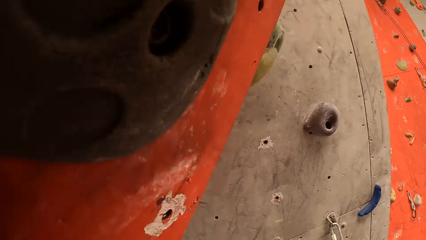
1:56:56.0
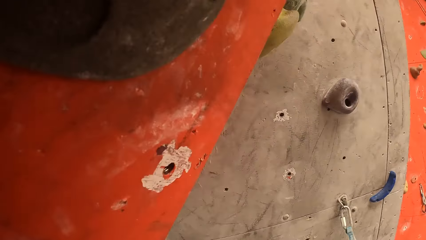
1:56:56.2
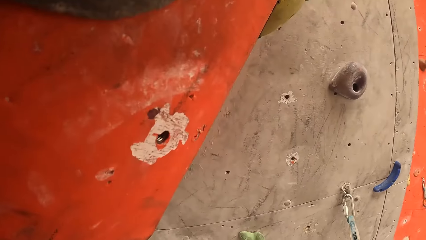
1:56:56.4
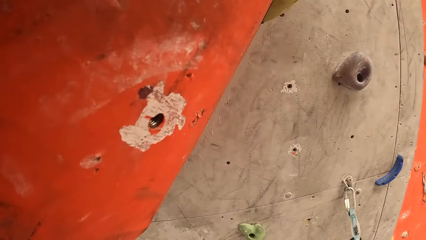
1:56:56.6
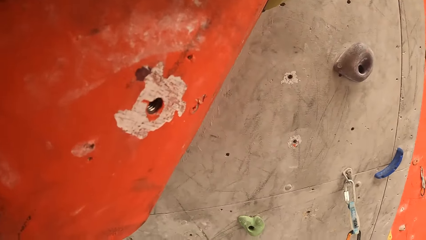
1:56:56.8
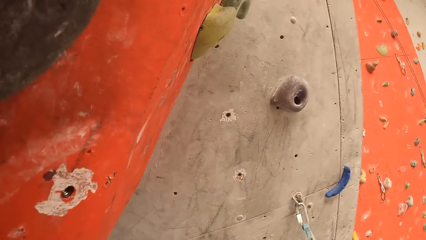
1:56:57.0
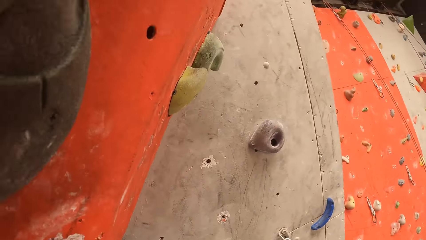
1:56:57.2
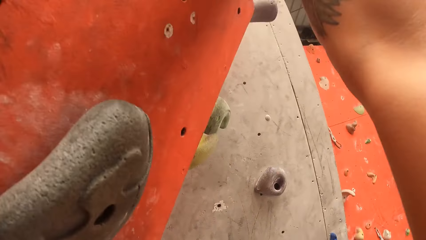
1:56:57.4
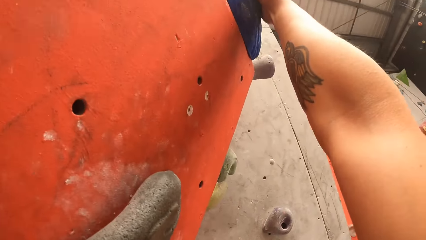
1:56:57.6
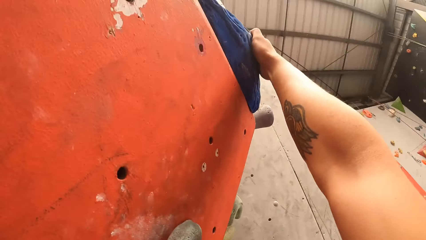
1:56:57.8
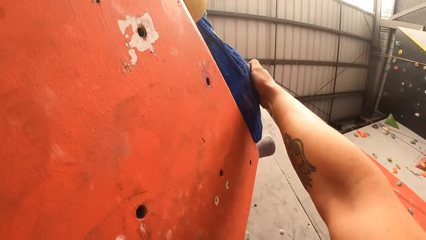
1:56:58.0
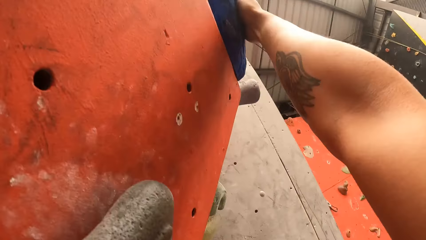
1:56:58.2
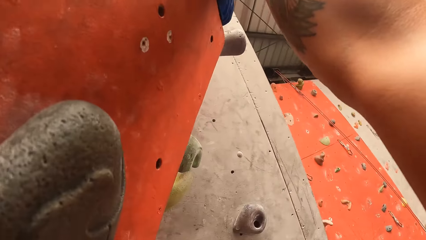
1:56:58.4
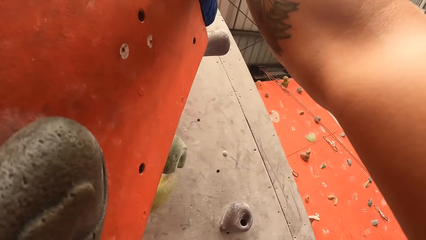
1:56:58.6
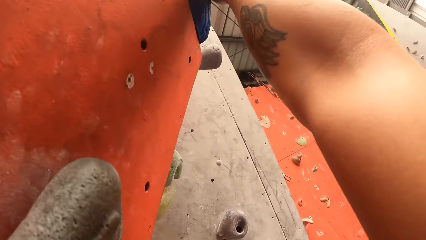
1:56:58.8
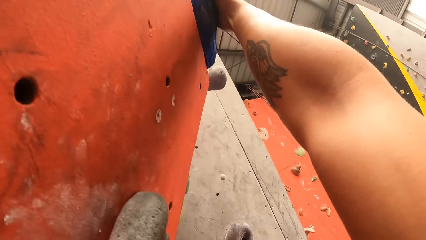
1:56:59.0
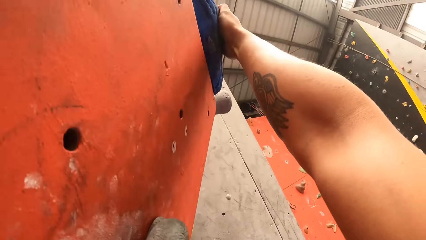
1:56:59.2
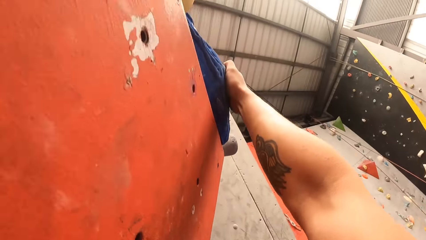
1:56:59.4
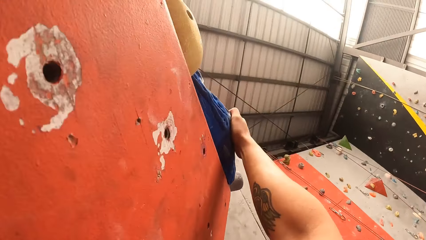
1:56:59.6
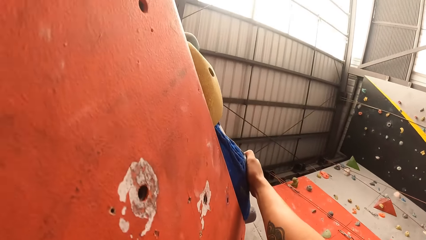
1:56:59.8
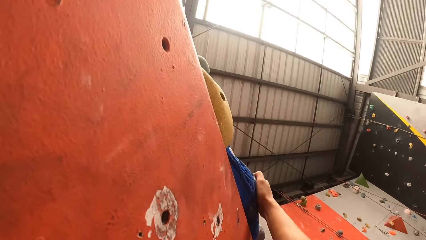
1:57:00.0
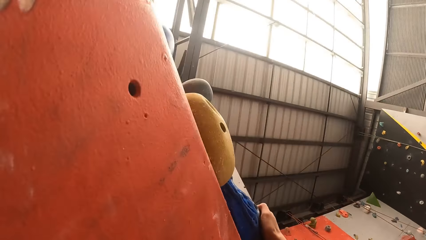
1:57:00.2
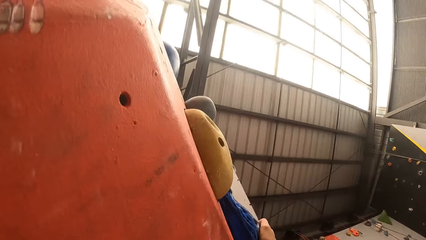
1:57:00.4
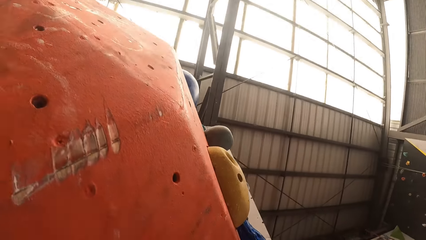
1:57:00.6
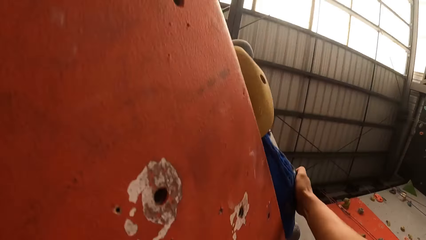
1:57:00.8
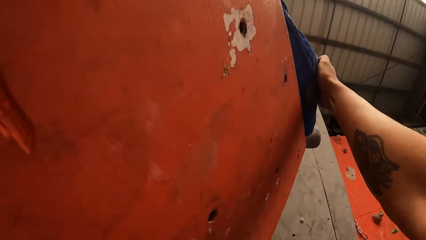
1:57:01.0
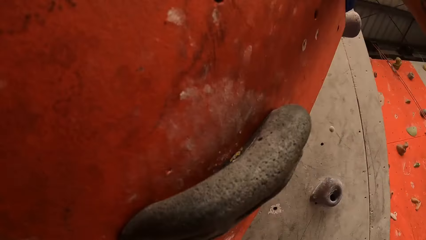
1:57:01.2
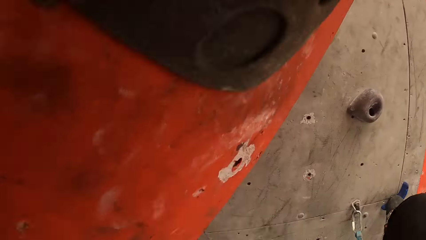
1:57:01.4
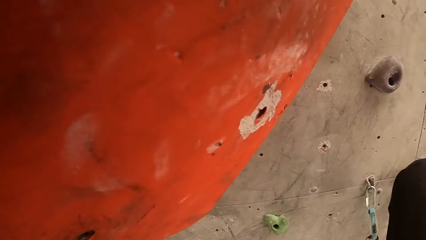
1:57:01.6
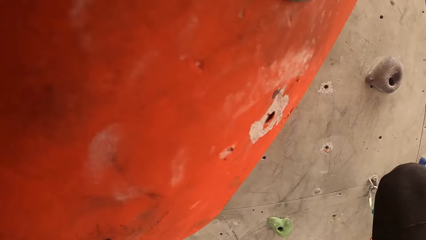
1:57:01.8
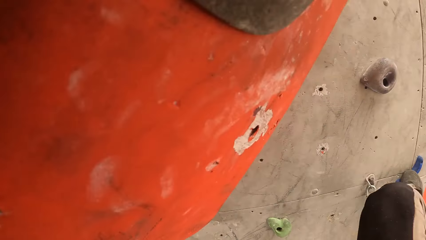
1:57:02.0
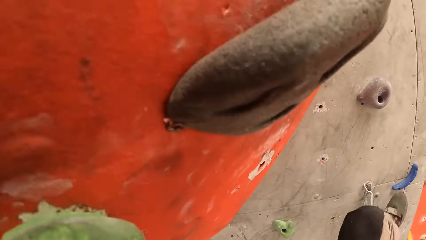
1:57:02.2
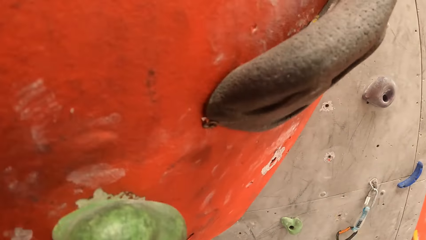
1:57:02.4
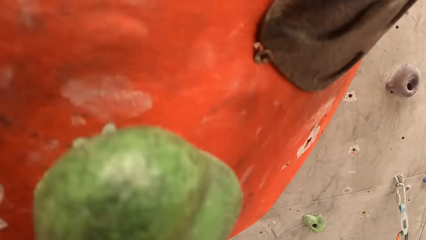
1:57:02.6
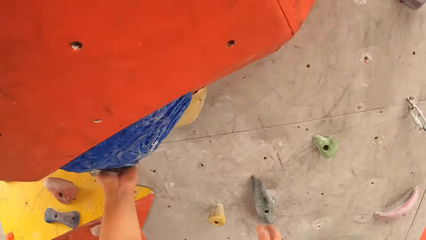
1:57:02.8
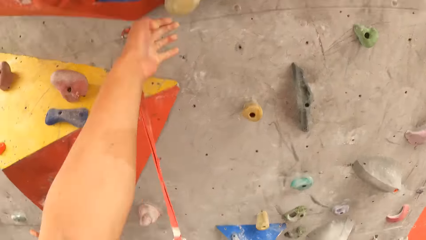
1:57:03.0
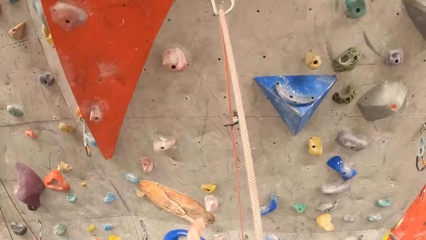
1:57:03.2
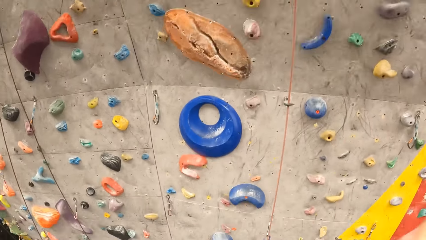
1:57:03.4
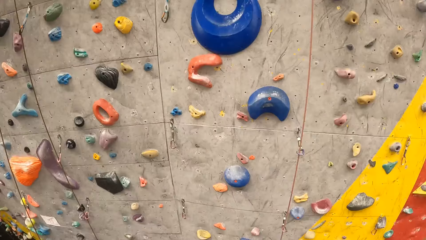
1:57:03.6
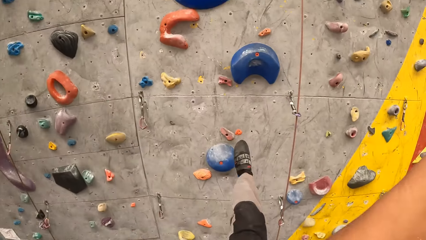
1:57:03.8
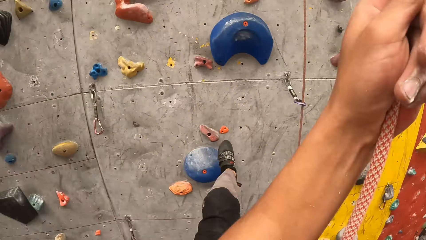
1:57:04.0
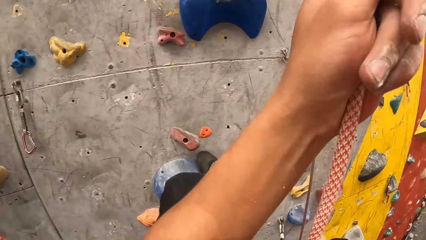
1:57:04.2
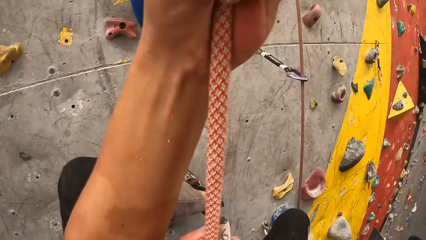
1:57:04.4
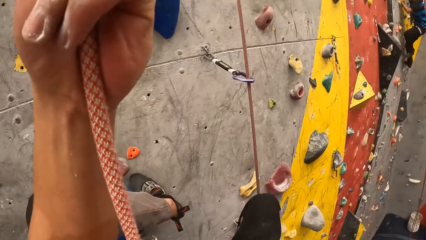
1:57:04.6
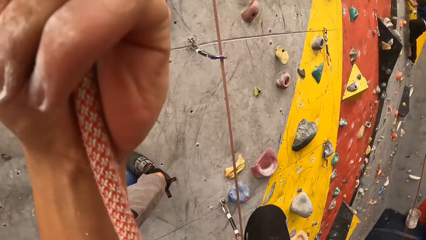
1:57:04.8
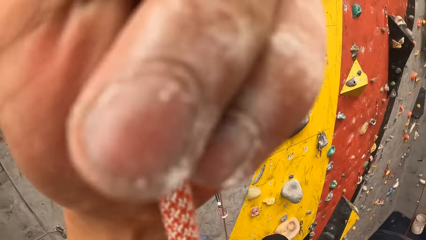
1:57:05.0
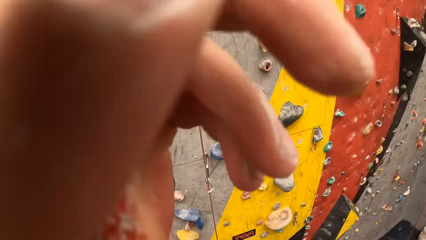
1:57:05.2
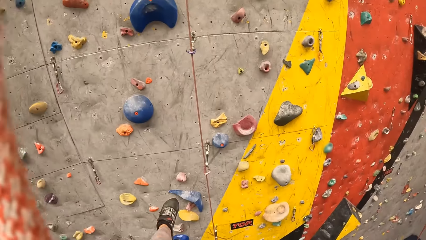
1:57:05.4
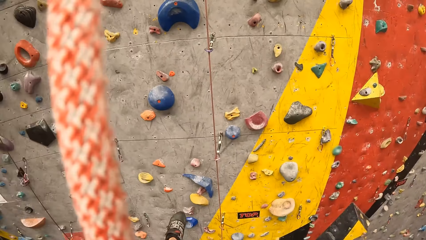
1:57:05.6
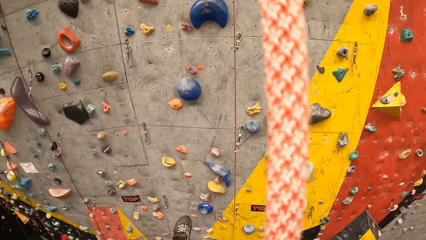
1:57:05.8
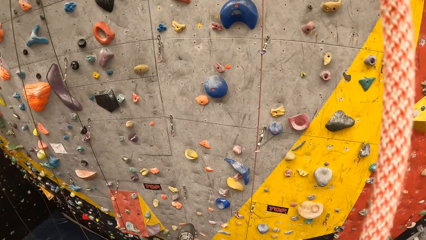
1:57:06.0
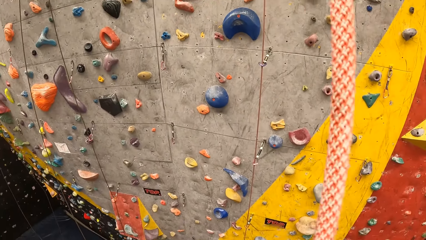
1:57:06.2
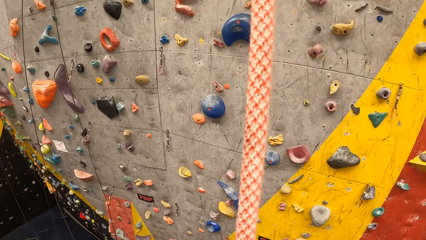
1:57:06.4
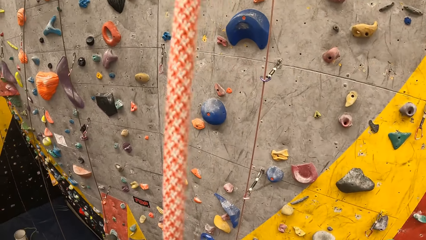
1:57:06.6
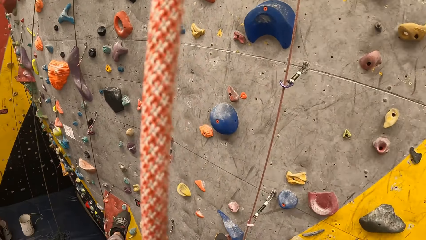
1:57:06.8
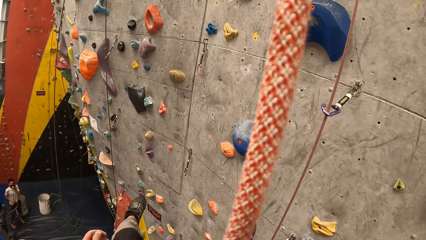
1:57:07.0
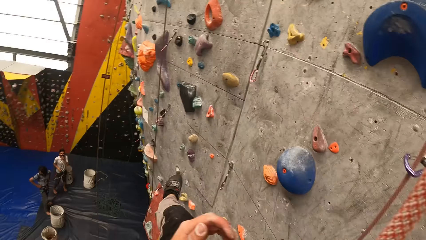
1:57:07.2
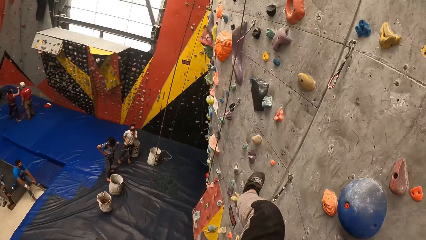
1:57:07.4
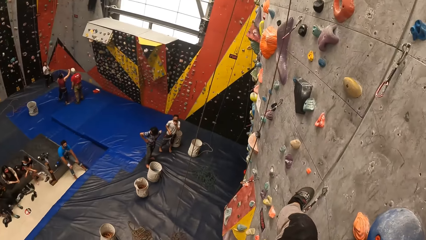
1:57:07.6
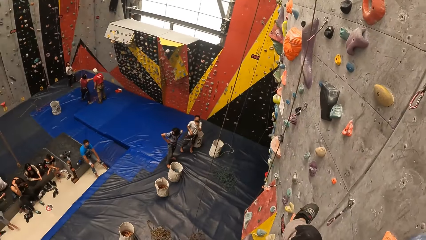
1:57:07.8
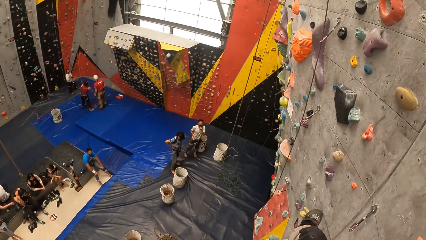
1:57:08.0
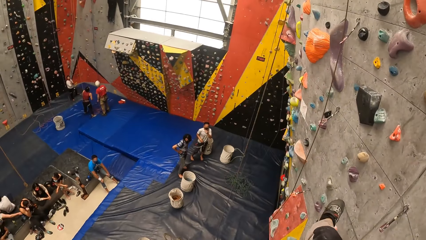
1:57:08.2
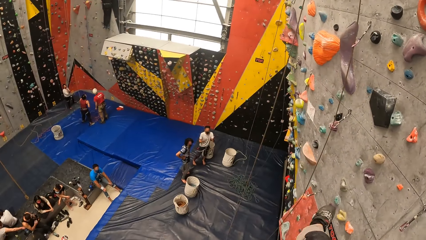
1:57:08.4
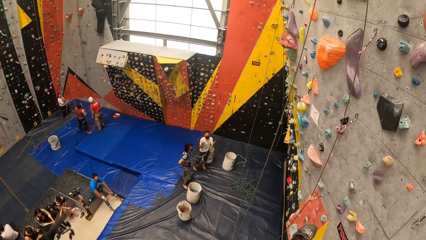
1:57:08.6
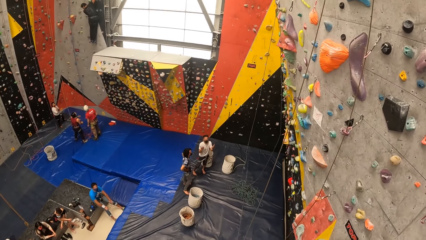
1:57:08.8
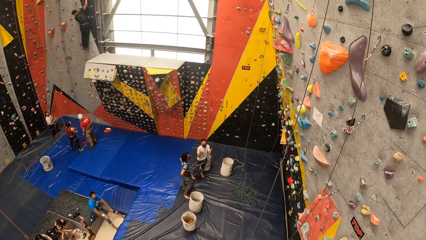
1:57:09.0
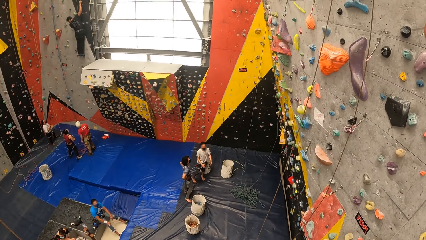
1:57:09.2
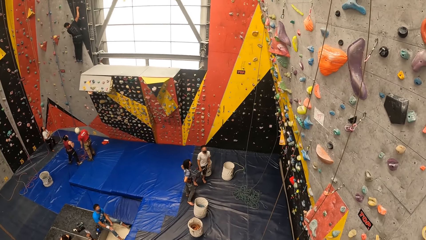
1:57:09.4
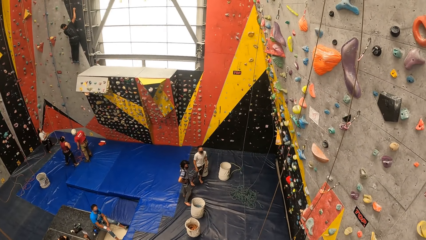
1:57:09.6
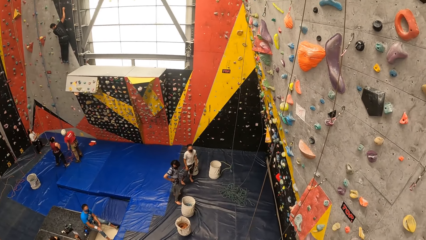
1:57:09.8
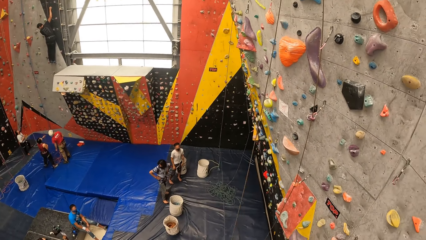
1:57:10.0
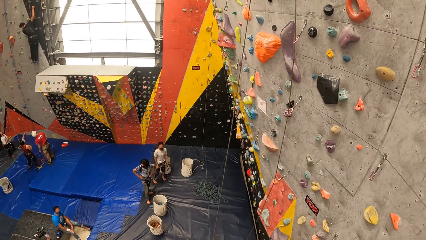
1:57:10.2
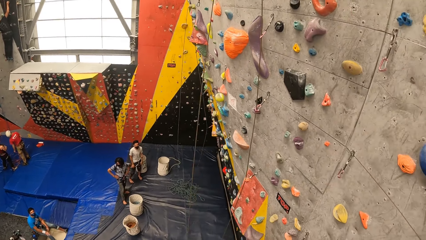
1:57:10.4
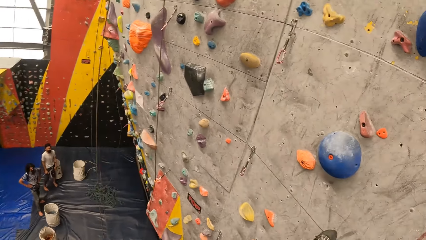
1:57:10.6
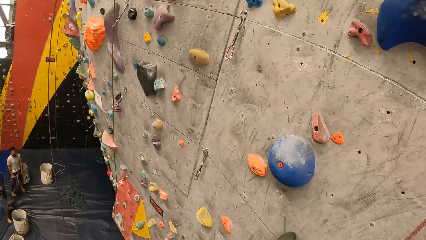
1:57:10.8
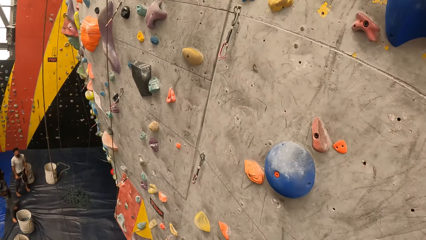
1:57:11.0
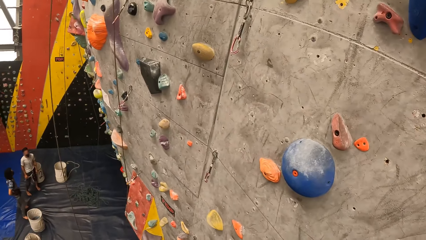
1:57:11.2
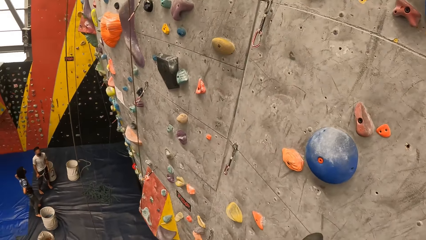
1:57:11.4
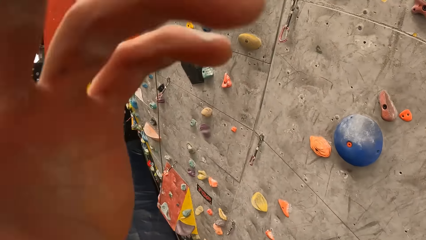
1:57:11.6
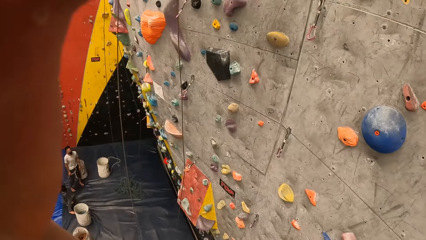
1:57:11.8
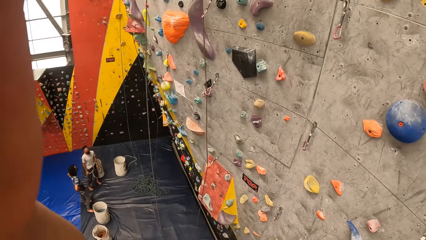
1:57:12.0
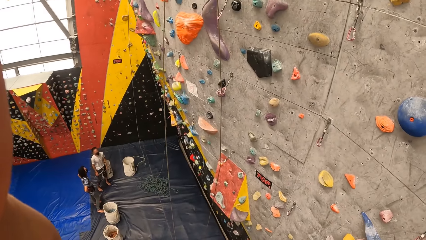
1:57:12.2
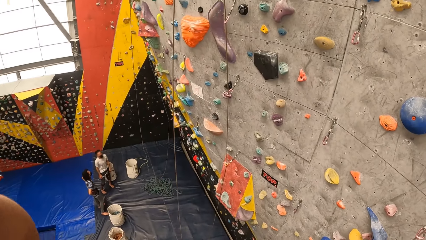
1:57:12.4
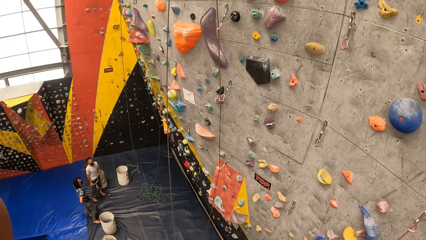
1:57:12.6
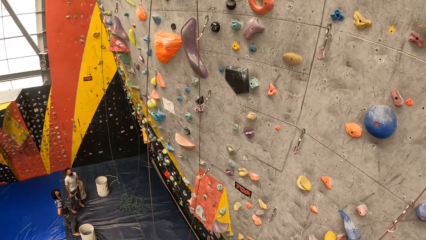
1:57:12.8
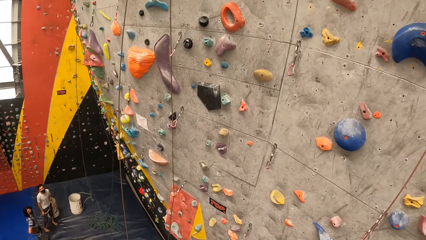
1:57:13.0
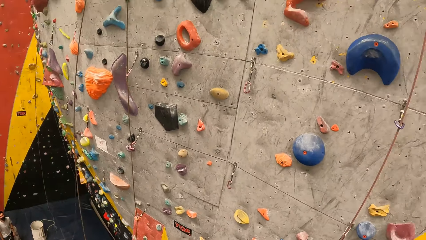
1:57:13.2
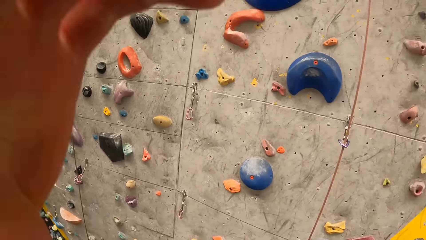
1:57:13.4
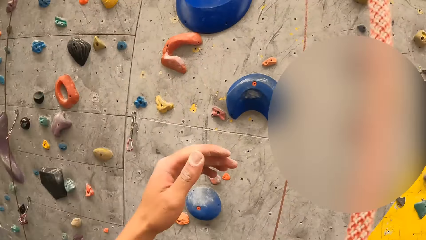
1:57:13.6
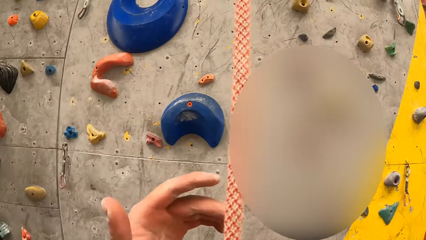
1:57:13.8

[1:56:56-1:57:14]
The camera wearer swings onto a rope. They look around. They raise the hand.
